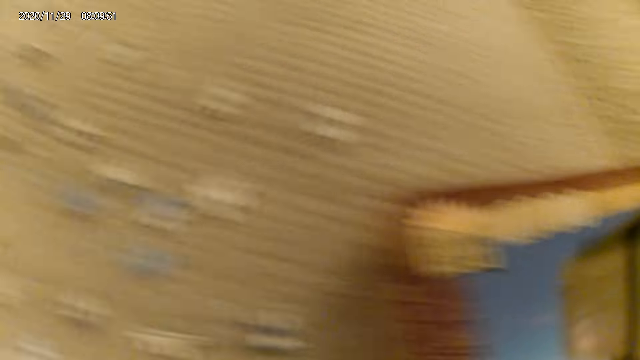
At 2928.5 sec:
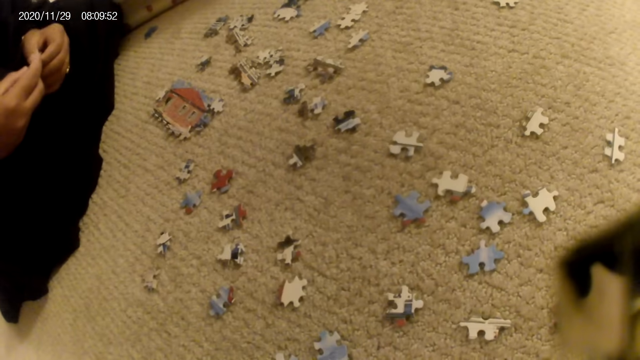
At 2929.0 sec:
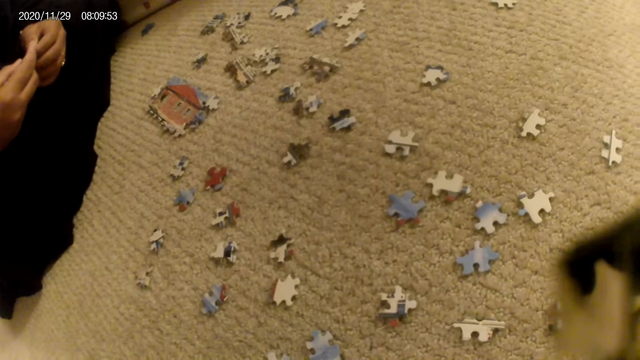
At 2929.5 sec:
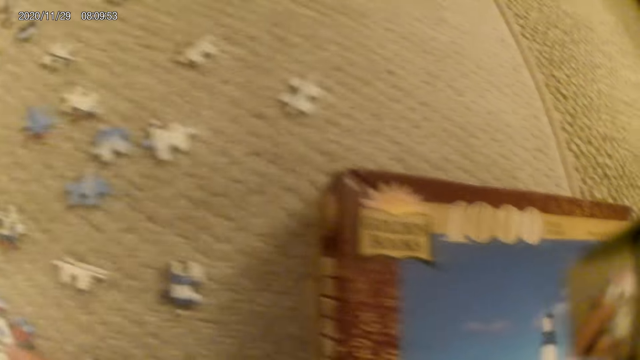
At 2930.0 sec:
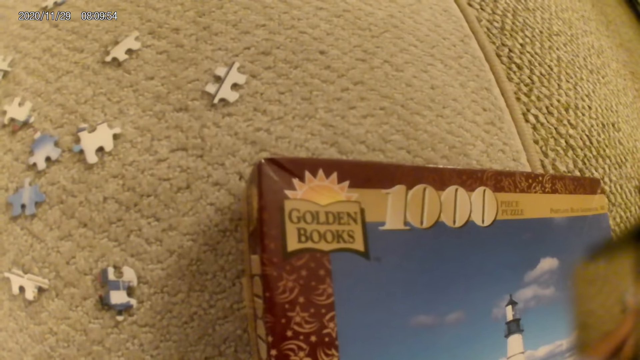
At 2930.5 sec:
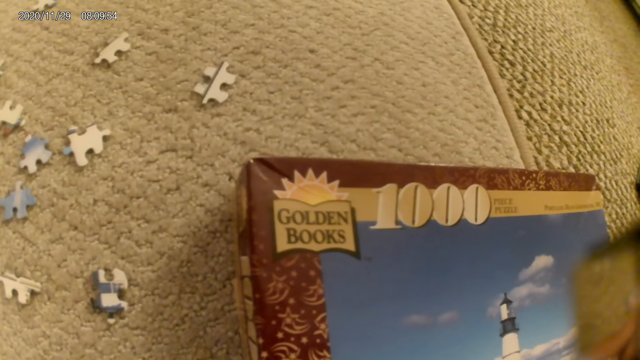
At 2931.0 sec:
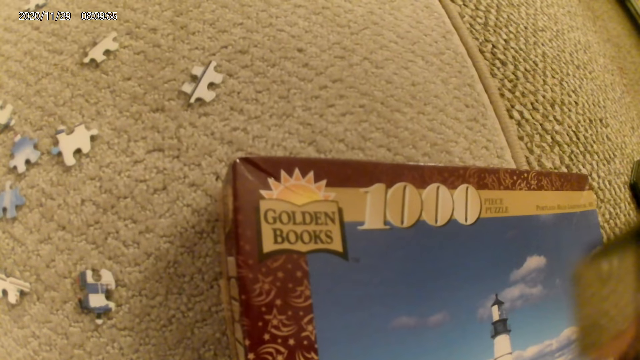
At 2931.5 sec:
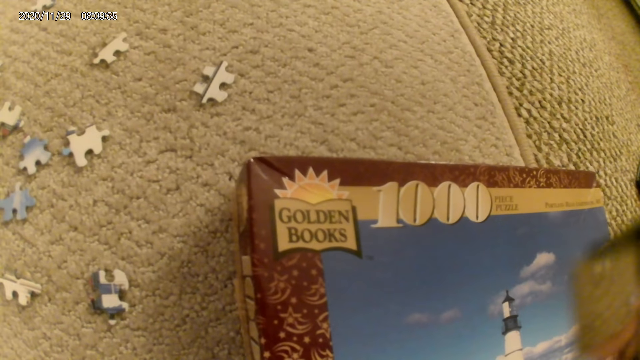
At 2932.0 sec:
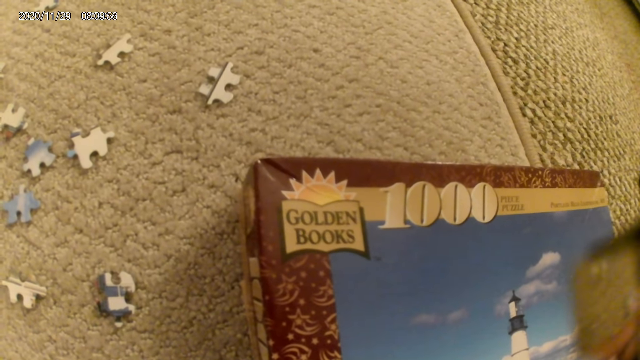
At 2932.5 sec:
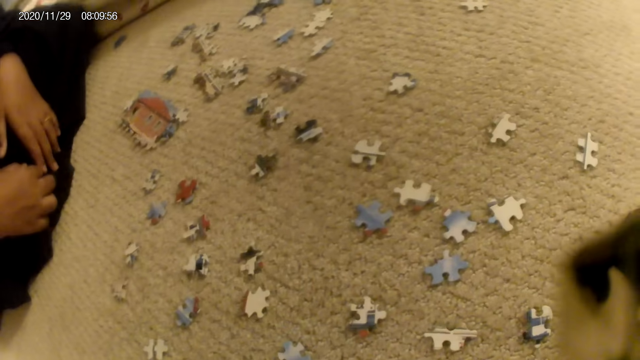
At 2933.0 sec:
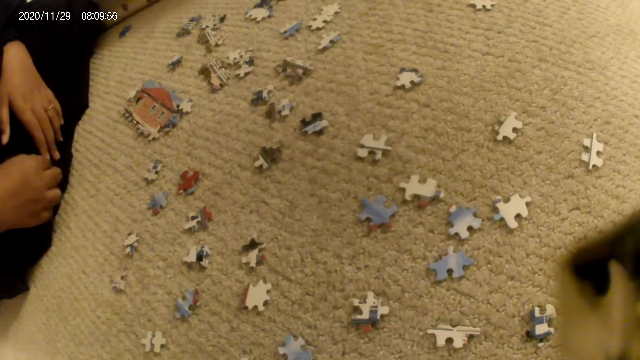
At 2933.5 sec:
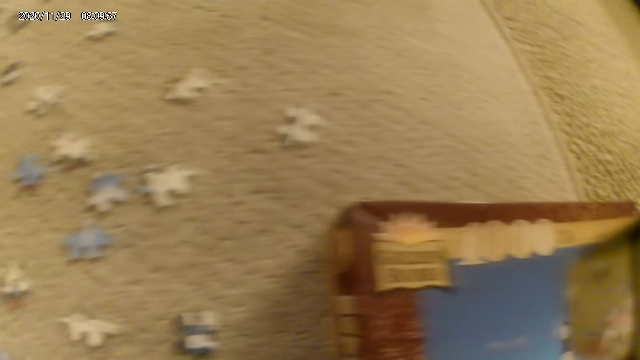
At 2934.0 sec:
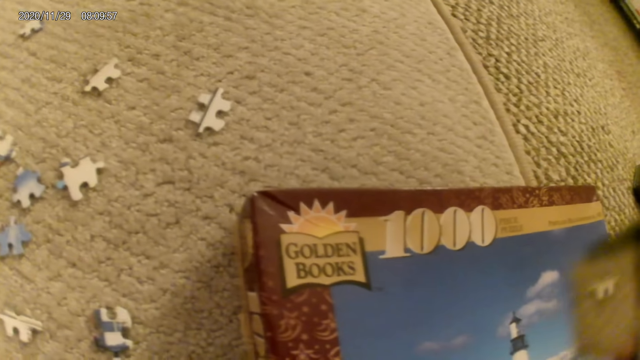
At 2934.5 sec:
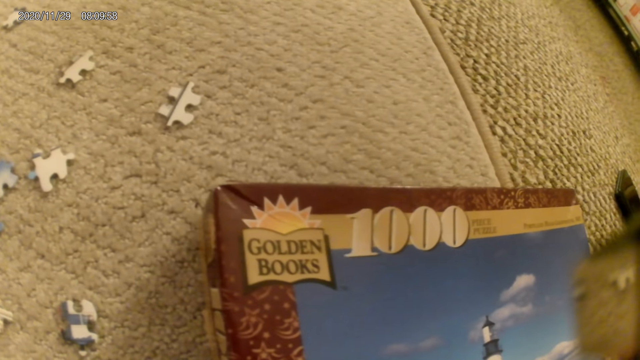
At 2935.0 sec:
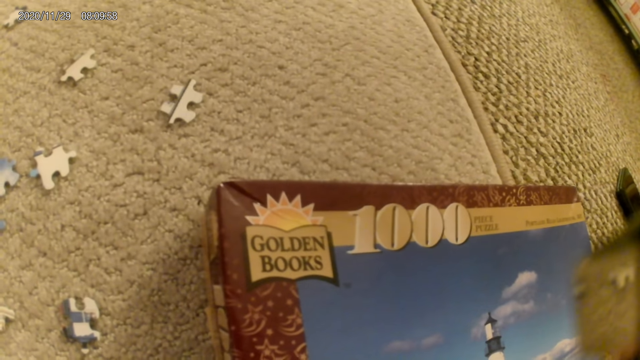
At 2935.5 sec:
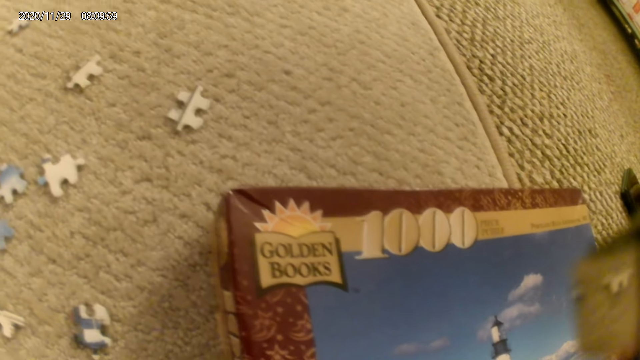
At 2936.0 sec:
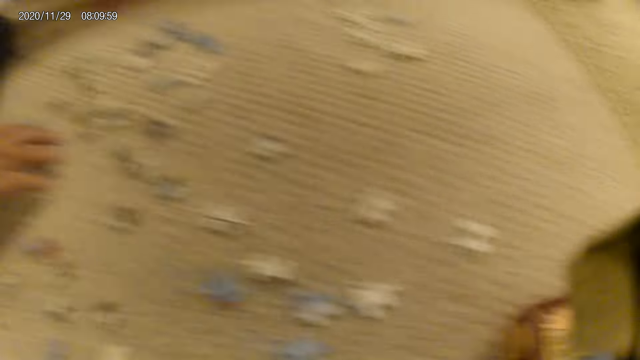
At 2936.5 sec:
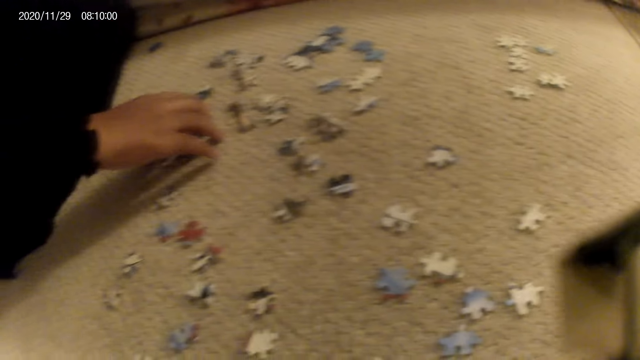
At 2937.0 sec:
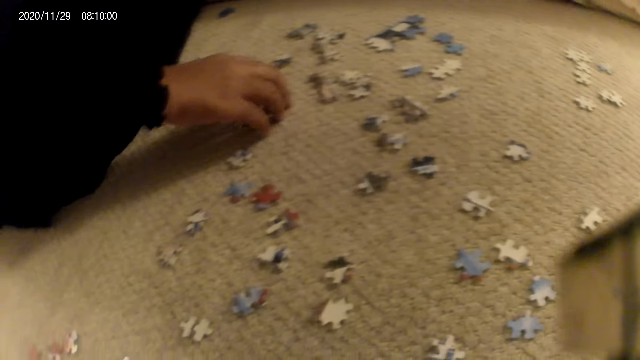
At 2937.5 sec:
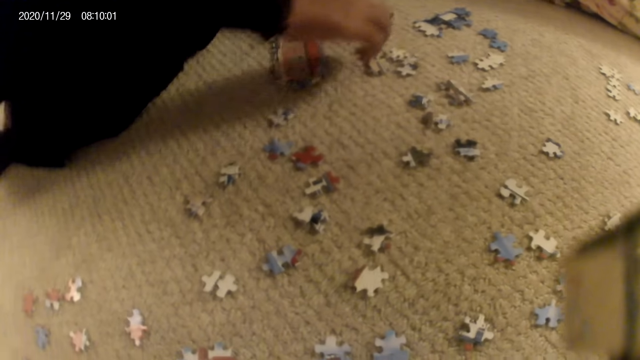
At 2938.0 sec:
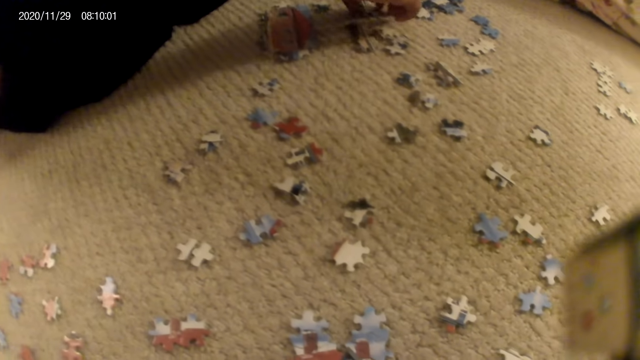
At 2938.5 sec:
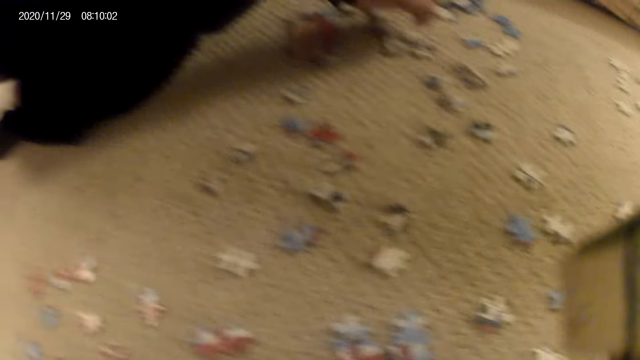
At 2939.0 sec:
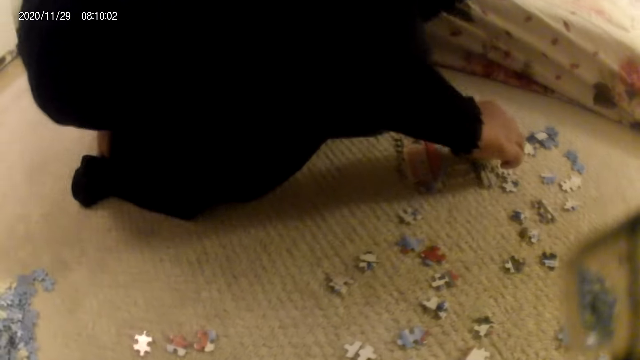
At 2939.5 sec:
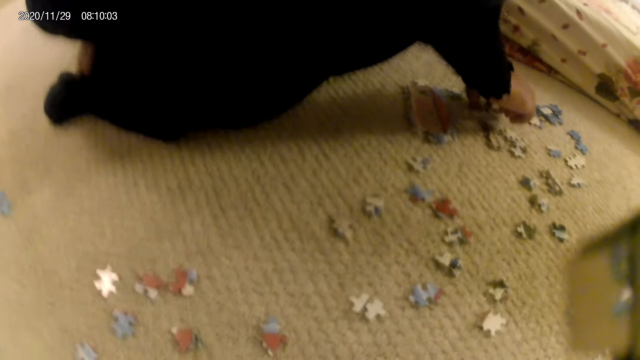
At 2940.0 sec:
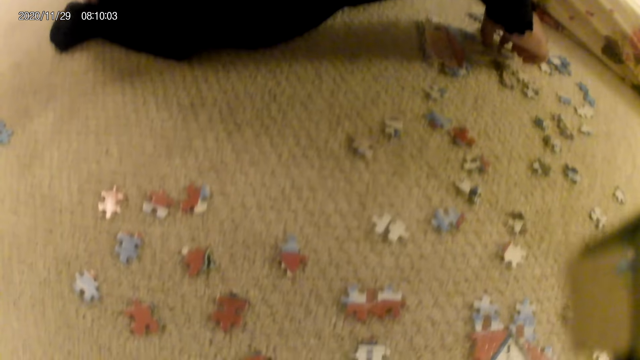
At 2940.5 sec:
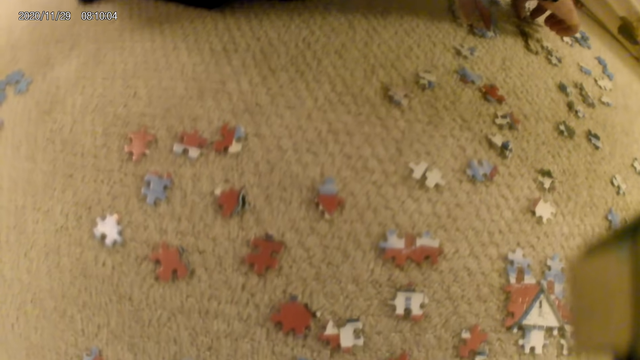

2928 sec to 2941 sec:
The camera wearer looks around. They stare at the puzzle box. They look around. They stare at the puzzle box. They look around. A lady touches the puzzle structure and moves the puzzle structure.

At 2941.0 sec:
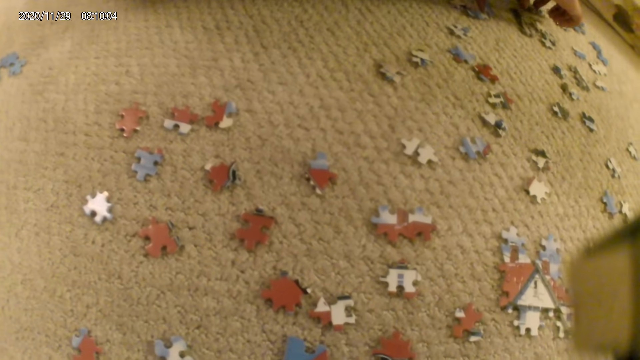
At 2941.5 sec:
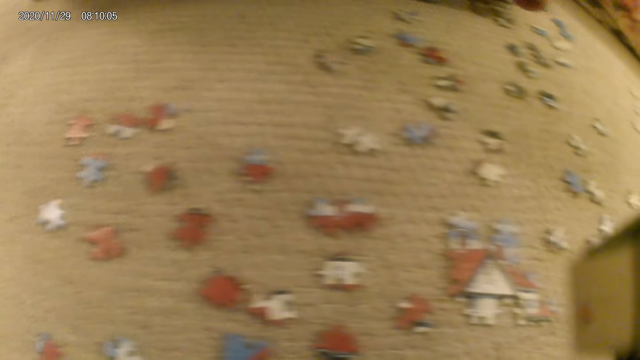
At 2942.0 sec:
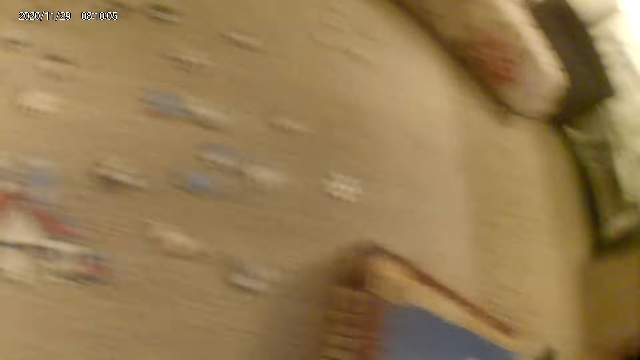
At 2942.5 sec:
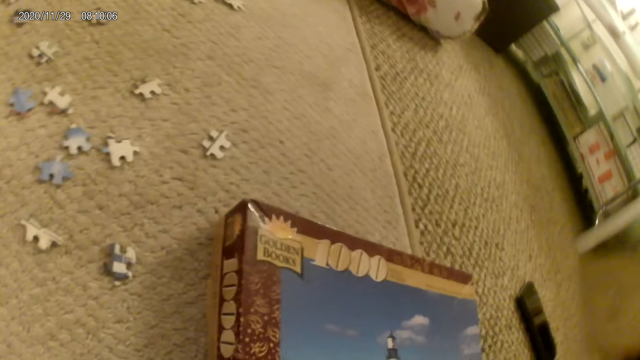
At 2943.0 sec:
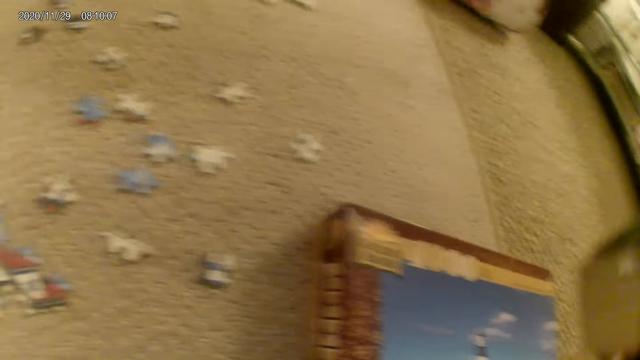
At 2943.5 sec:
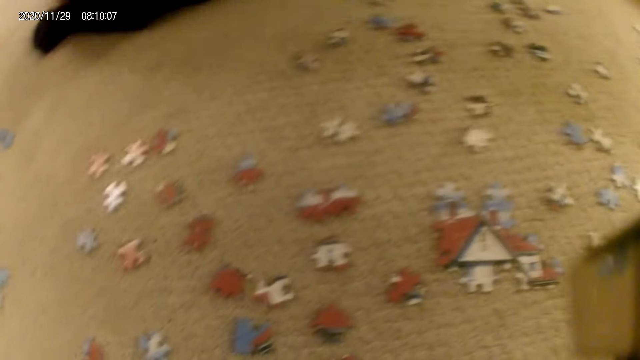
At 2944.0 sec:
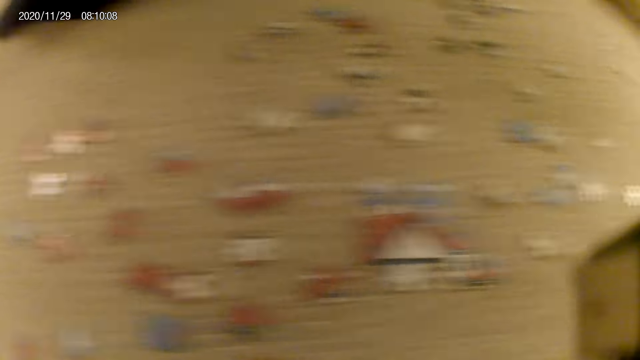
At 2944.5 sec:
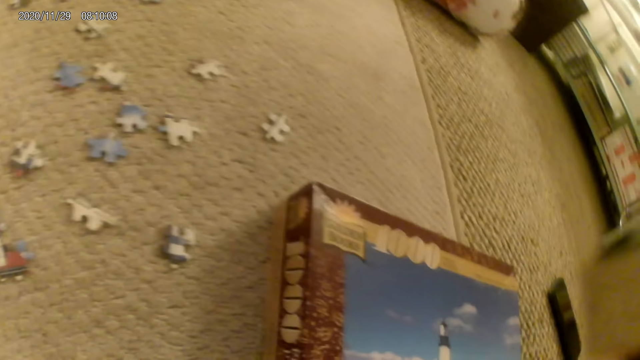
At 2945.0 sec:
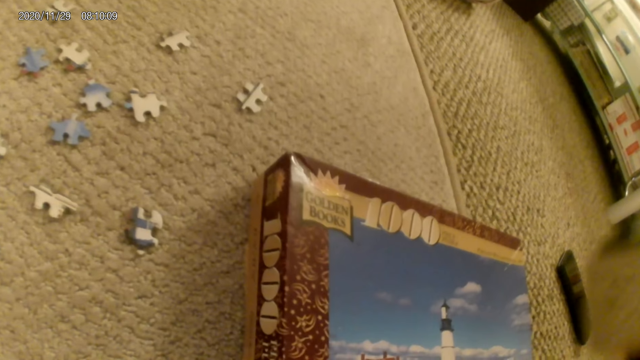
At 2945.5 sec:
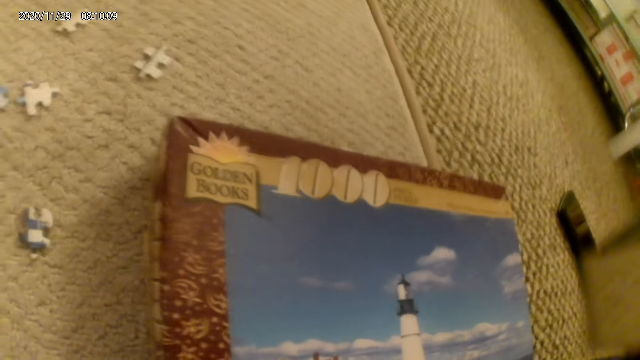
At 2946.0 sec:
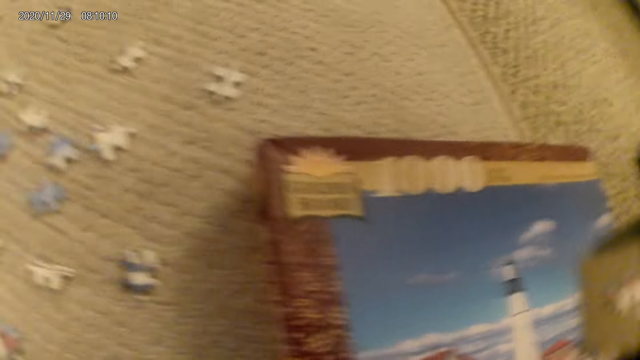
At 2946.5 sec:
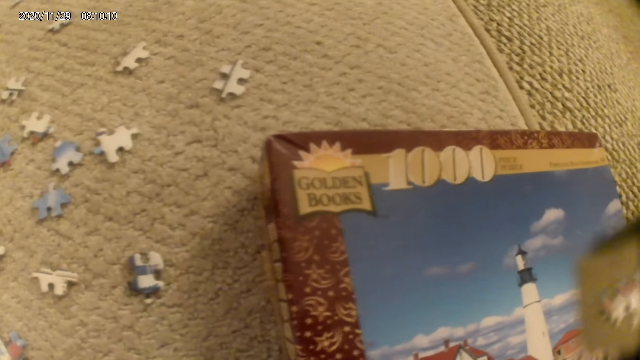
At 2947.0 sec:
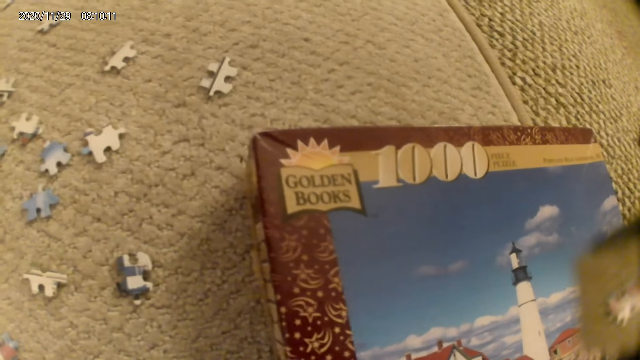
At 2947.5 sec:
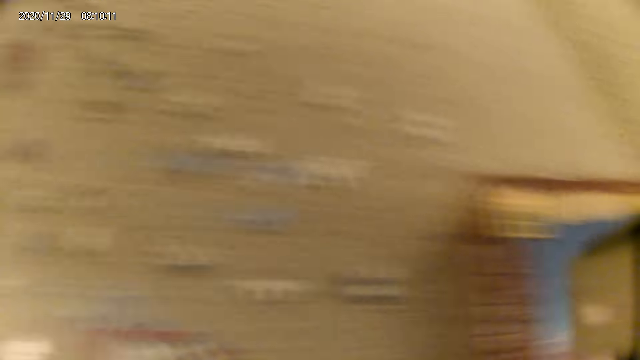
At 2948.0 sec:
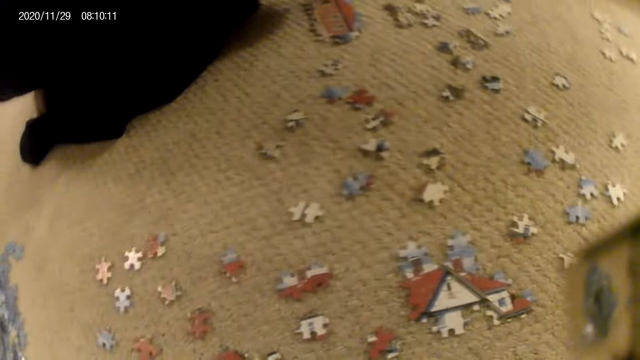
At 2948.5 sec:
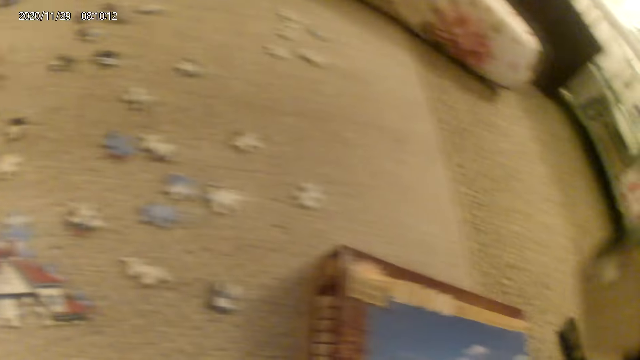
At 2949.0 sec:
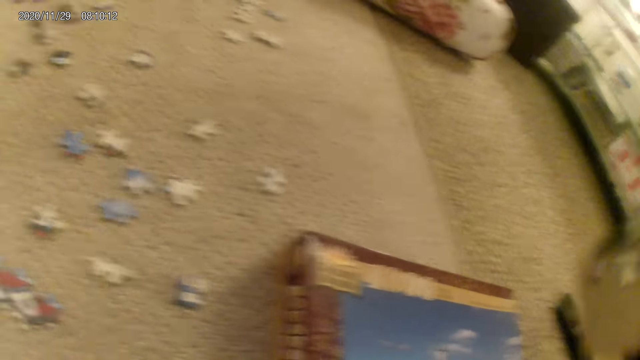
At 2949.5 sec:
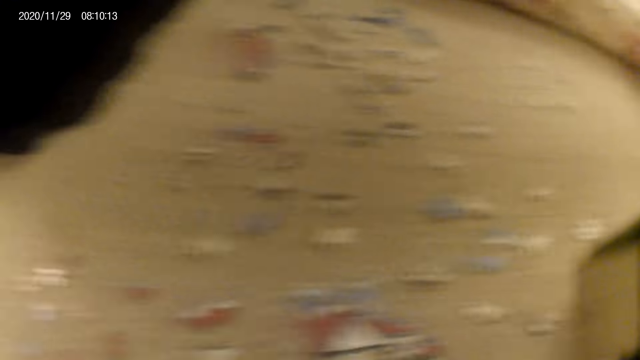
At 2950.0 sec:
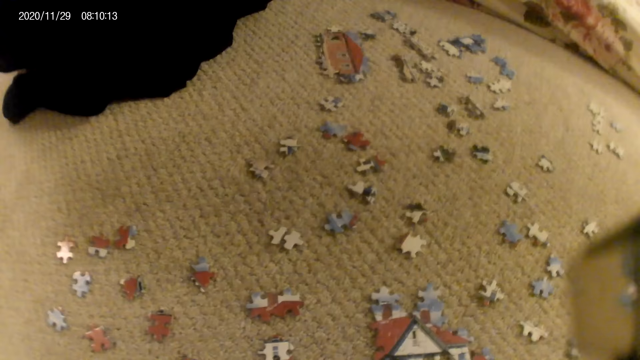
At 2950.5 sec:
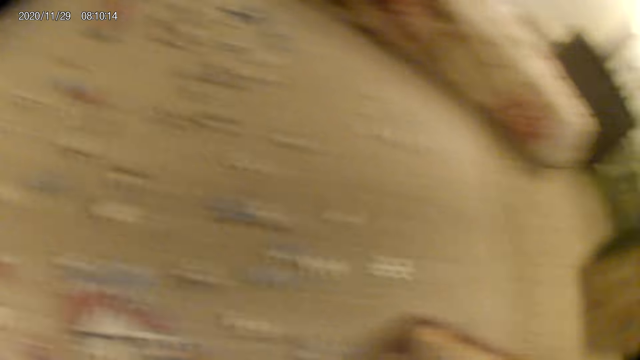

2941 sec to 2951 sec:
The camera wearer stares at the puzzle box. They look around. They stare at the puzzle box. They look around. They stare at the puzzle box. They look around.
